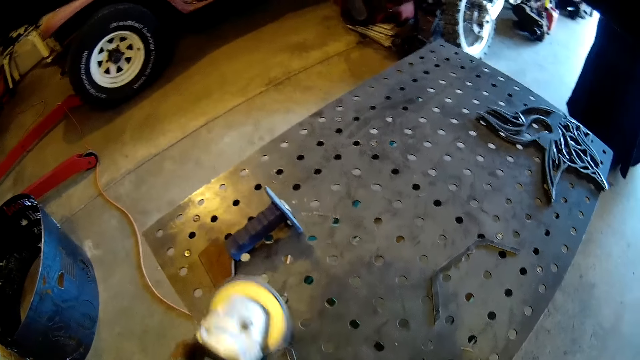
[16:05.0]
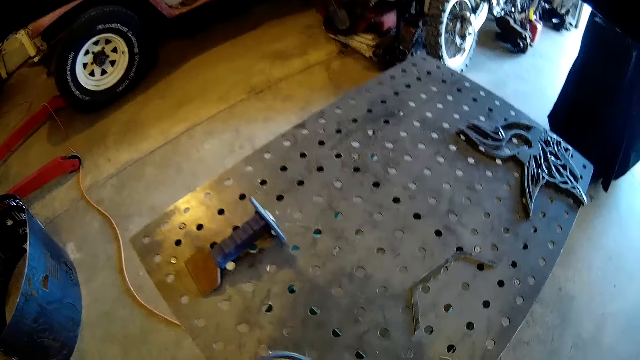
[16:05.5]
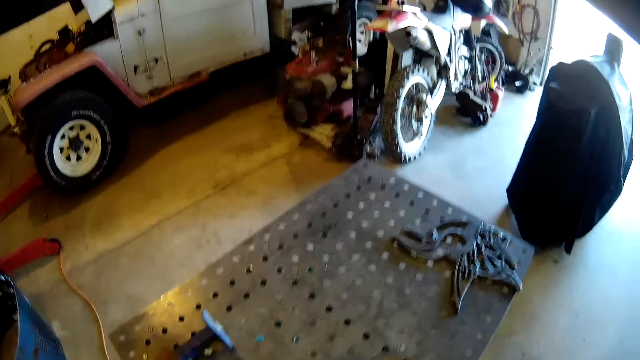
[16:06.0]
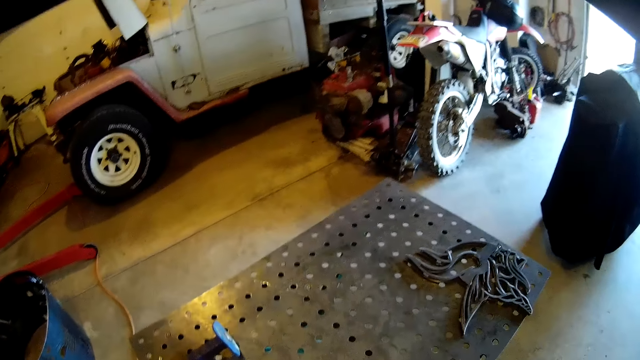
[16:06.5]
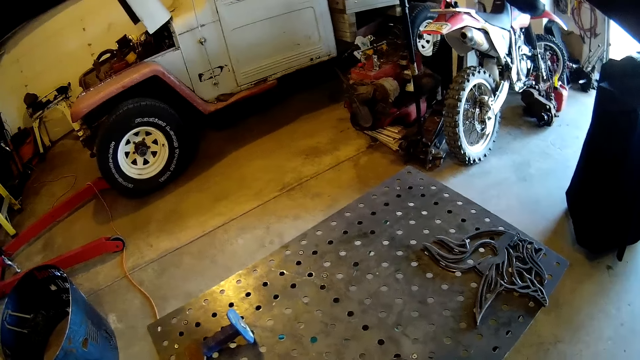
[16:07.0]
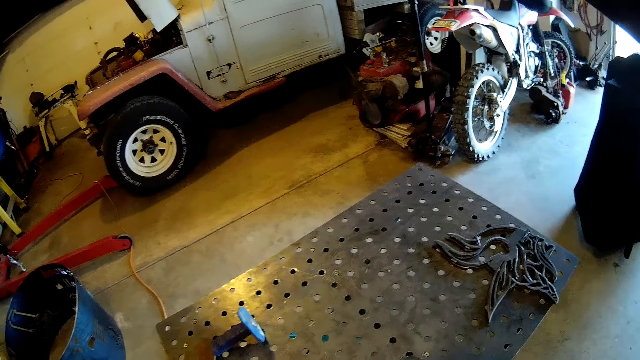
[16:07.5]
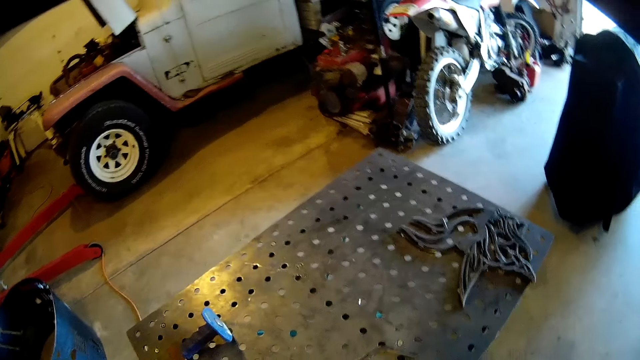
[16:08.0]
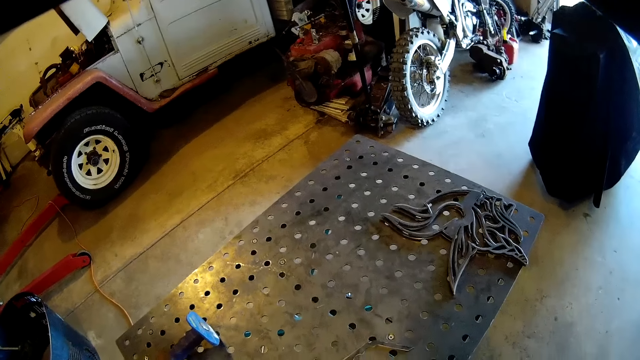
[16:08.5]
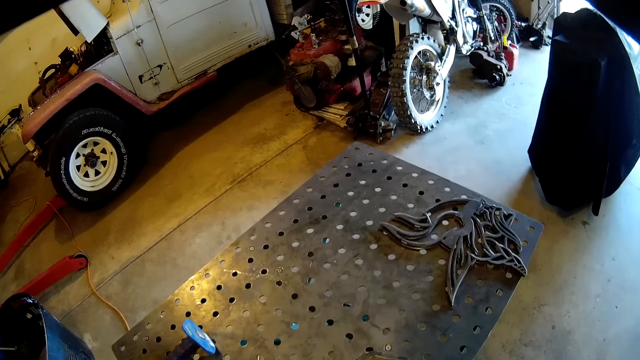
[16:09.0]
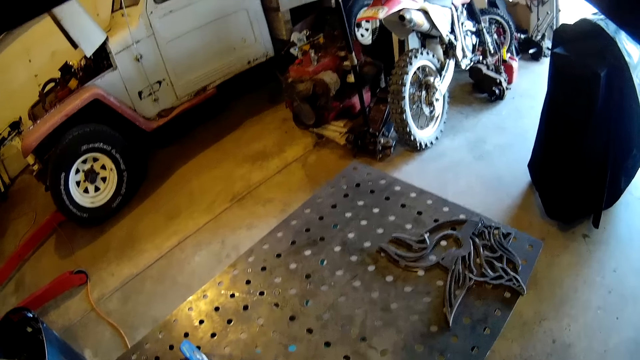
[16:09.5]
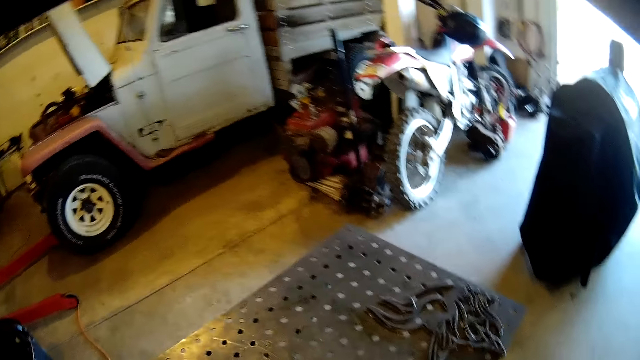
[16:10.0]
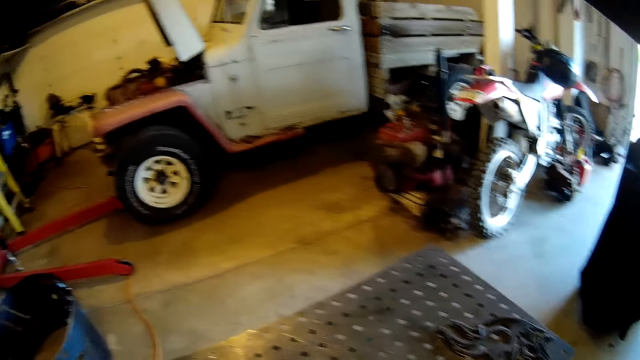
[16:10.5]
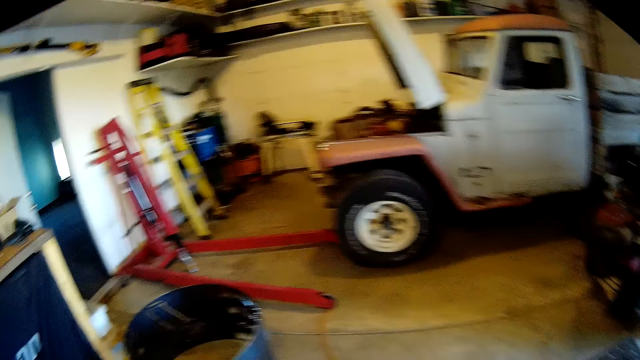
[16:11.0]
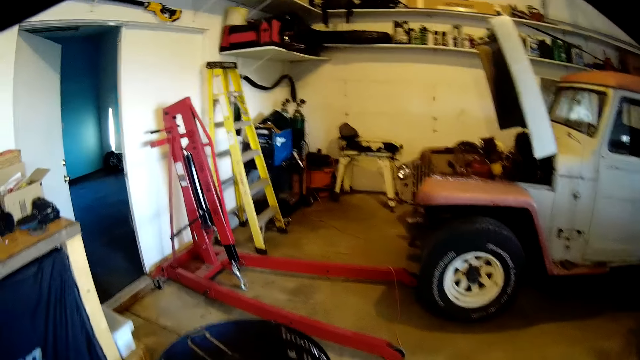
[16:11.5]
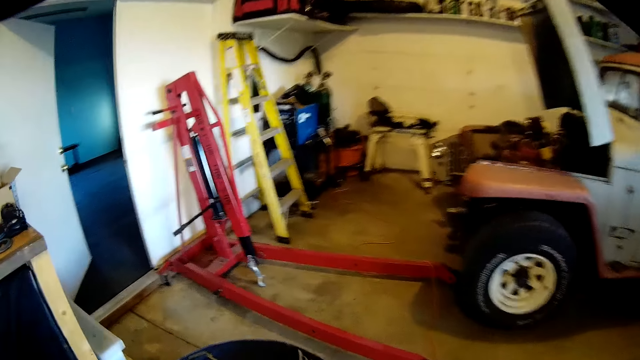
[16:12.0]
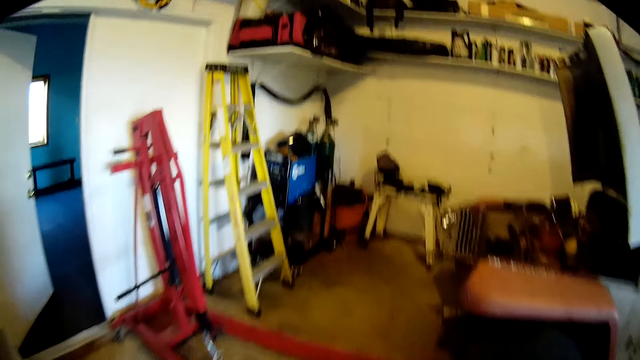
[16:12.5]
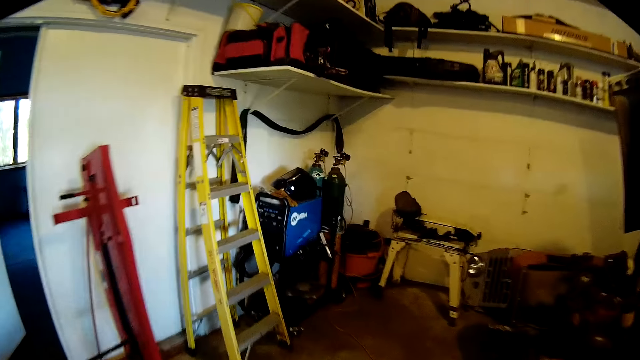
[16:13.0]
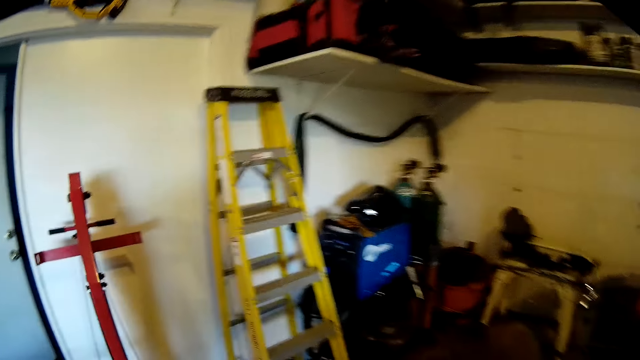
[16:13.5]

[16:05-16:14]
The camera wearer turns off the grinder. They move towards a yellow ladder on a wall.

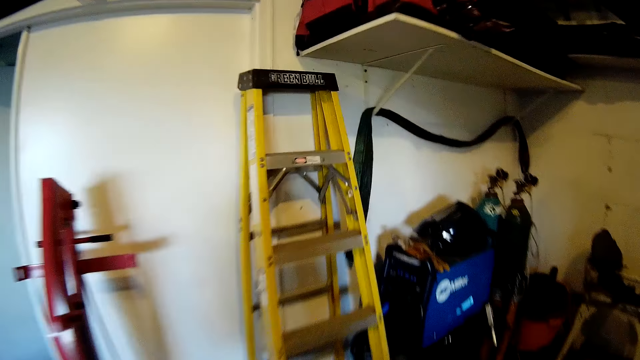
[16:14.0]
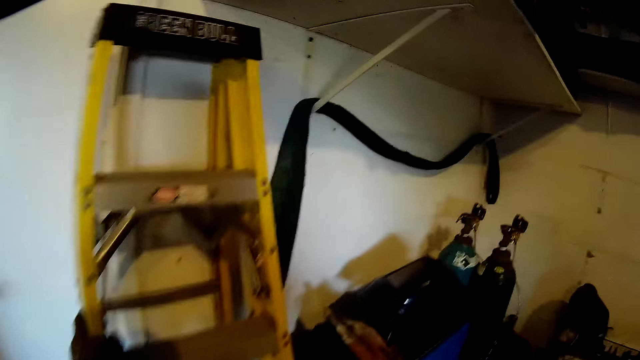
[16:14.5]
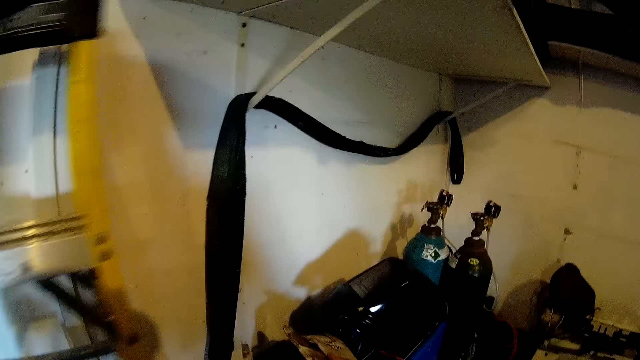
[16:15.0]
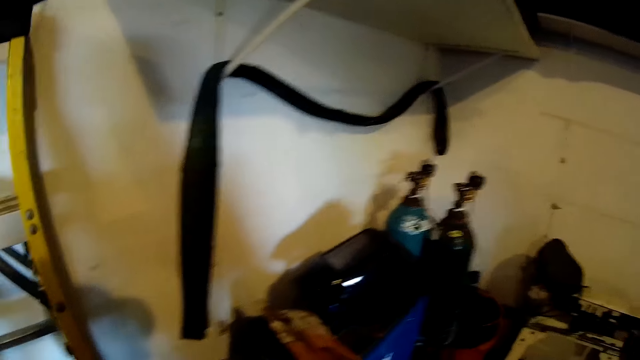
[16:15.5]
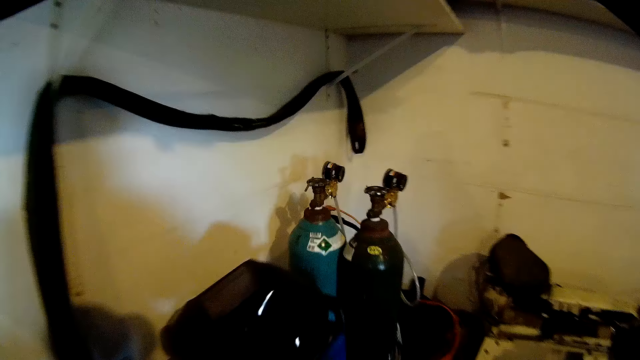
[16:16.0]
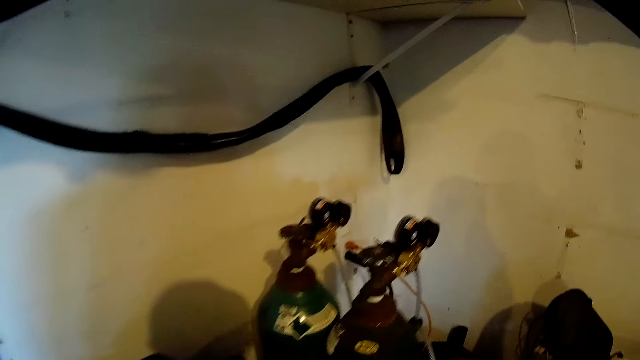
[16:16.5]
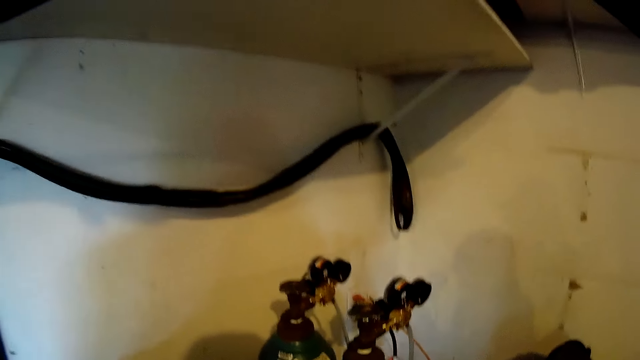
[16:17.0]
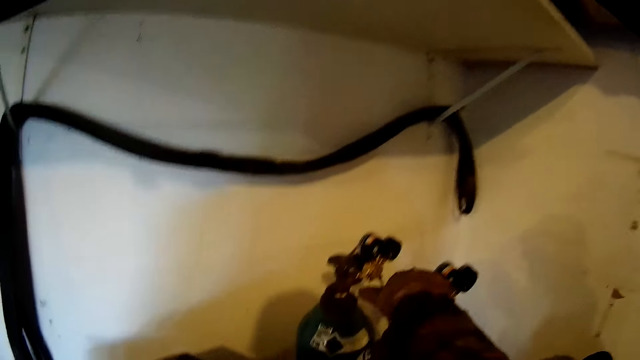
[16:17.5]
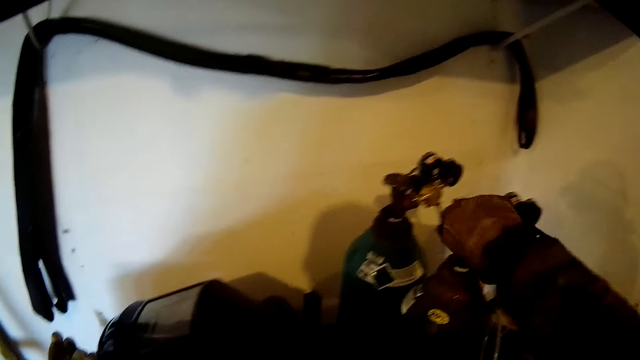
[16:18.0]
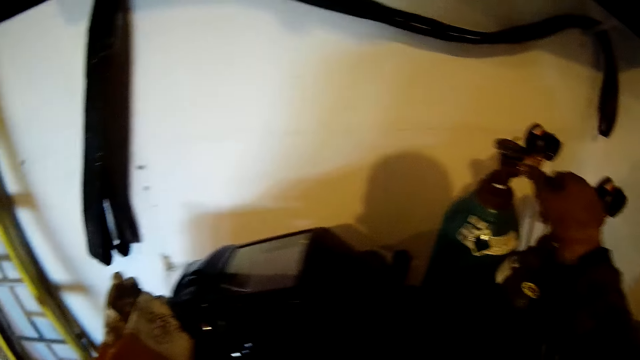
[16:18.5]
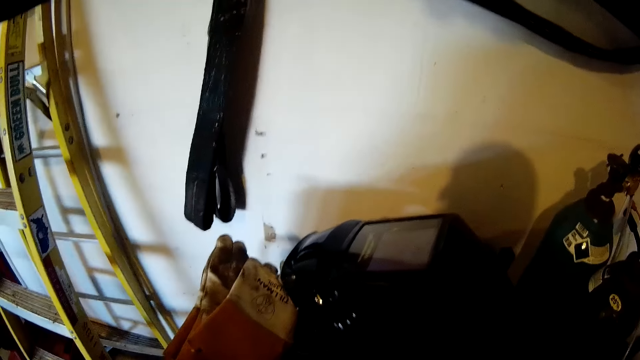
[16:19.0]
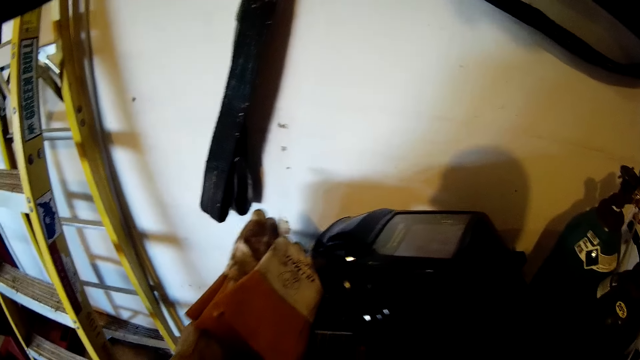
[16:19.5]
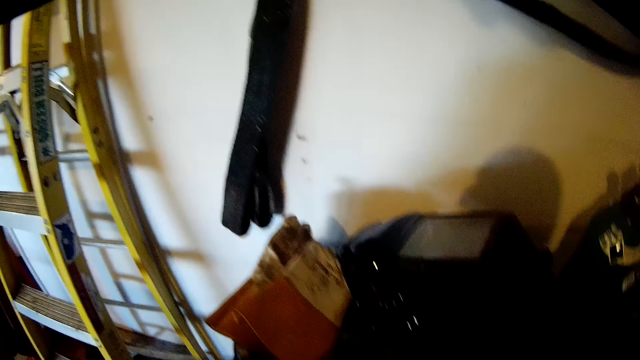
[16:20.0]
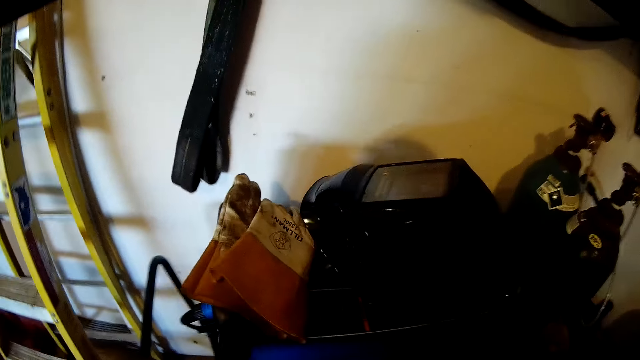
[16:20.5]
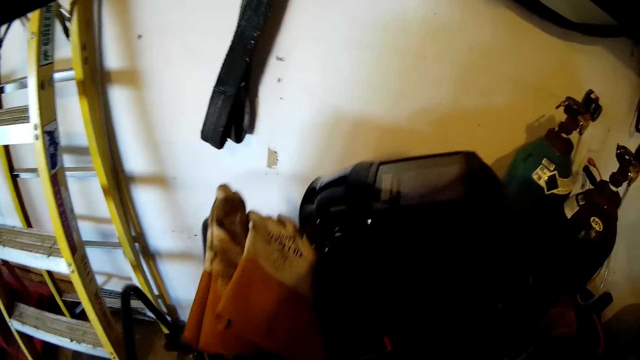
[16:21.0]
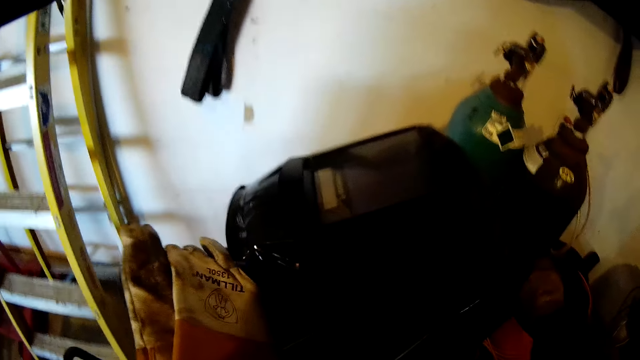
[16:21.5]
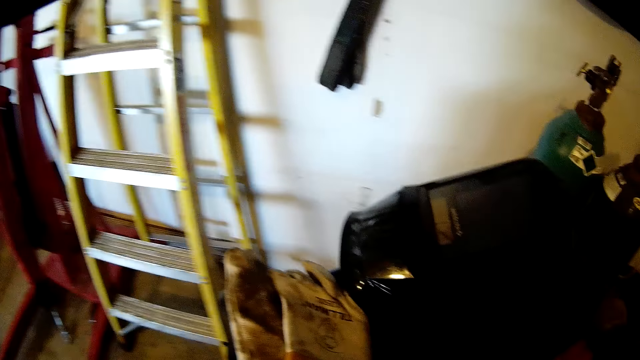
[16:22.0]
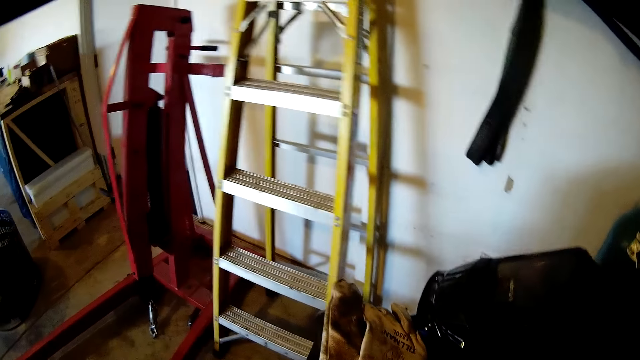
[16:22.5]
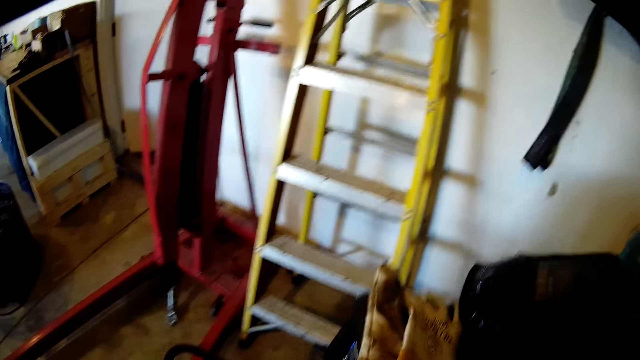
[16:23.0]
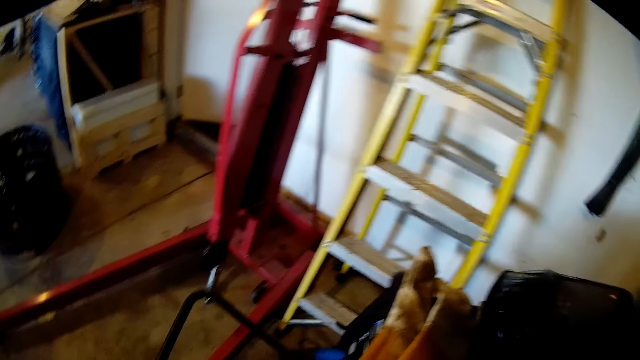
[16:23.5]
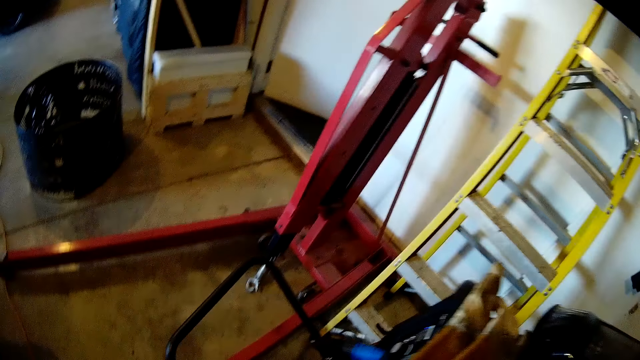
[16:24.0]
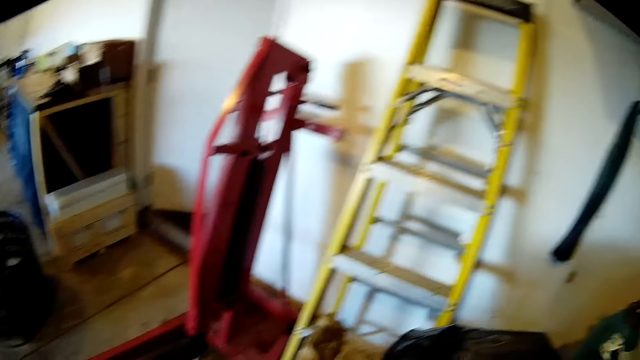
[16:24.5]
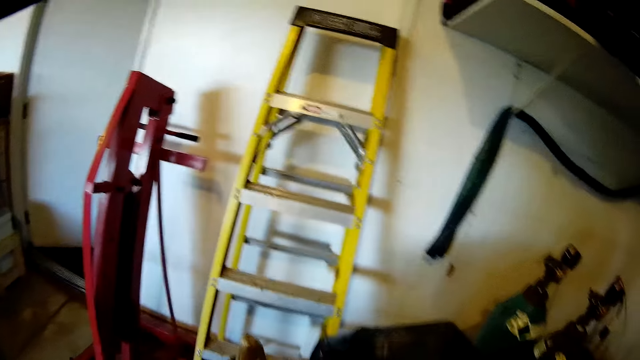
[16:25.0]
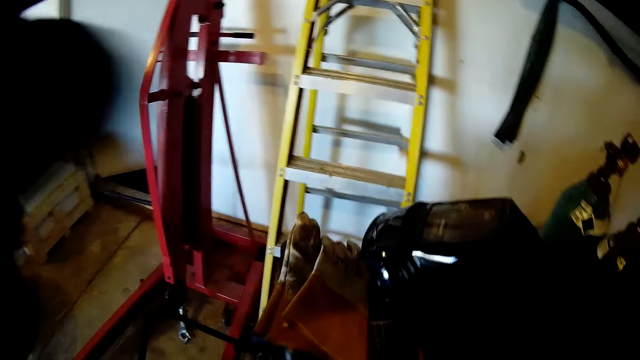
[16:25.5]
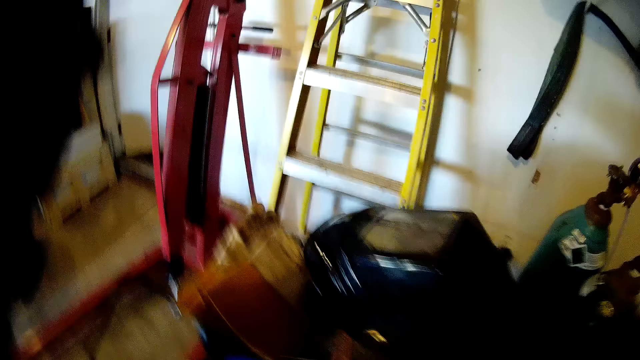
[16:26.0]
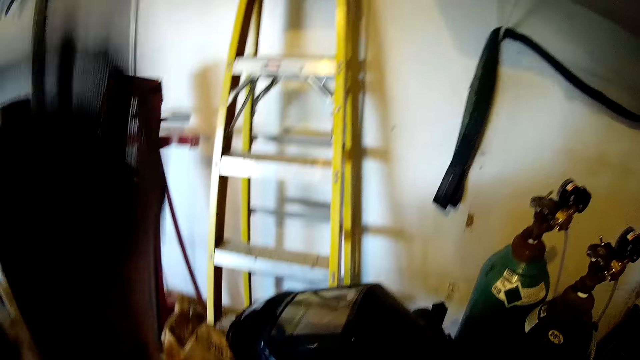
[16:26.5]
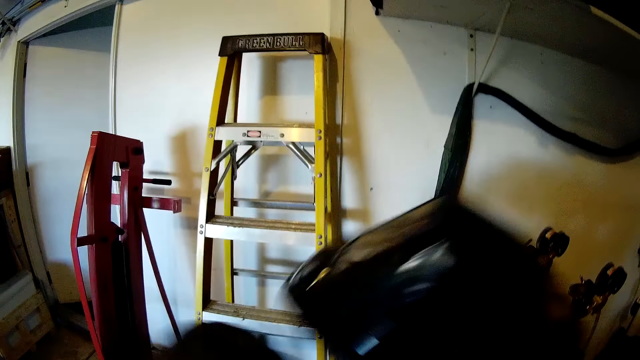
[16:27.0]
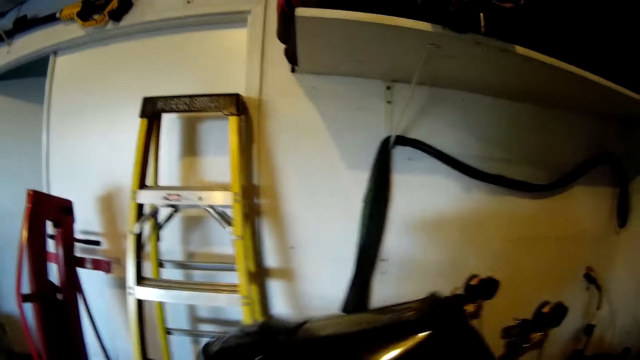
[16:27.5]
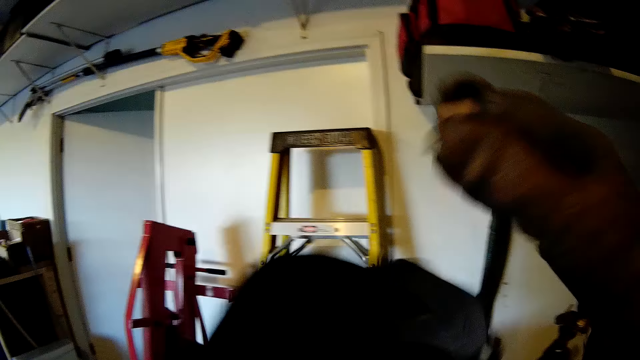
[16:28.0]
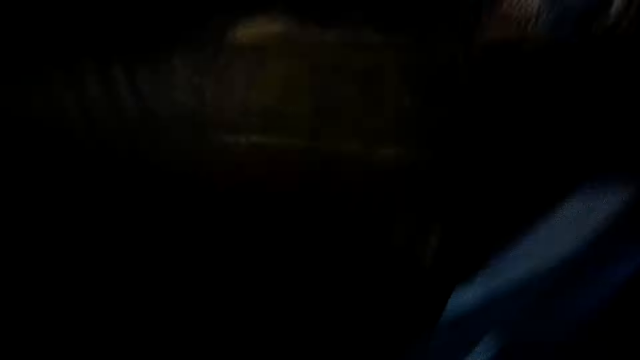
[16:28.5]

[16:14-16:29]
The camera wearer shifts the yellow ladder to the left side of the wall. He moves towards a welding machine. He picks up the welding machine. He opens a gas valve with his right hand. He pushes the welding machine with his left hand. He pulls the welding machine by the handle. He touches something. He lifts up a welding helmet from the welding machine with his right hand. He wears the welding helmet on his head.
